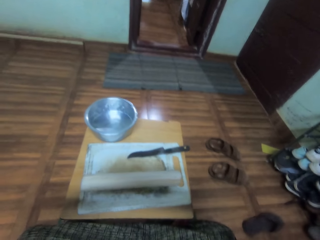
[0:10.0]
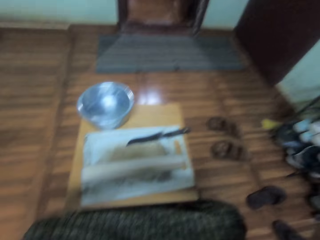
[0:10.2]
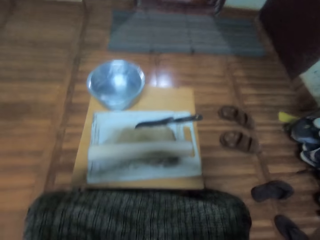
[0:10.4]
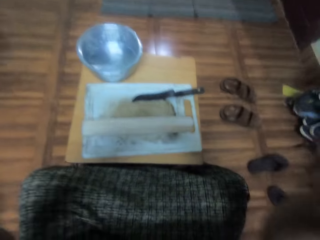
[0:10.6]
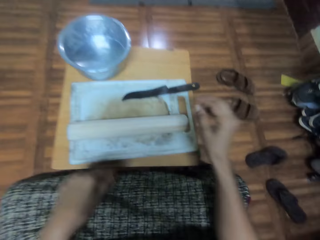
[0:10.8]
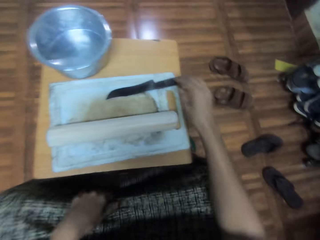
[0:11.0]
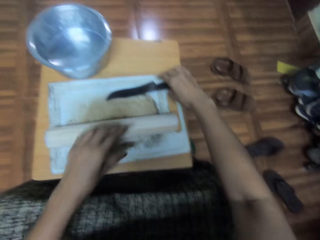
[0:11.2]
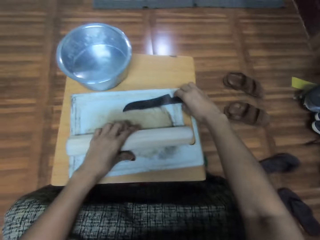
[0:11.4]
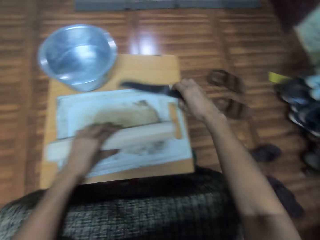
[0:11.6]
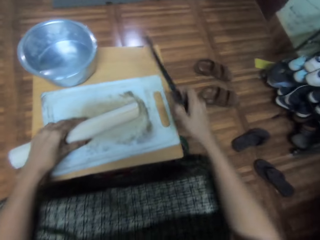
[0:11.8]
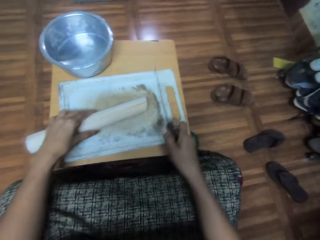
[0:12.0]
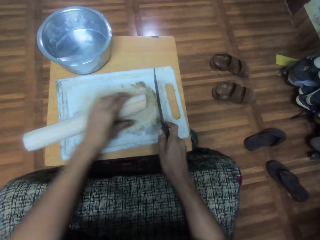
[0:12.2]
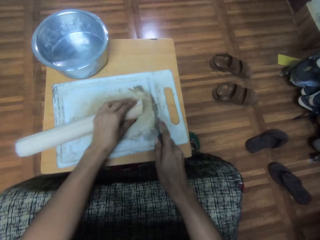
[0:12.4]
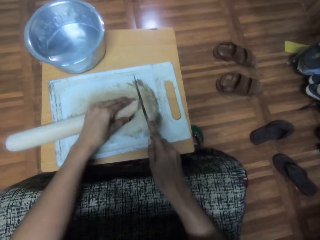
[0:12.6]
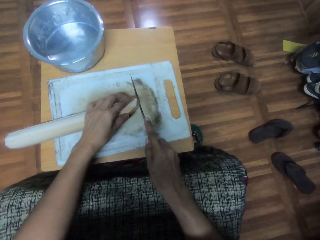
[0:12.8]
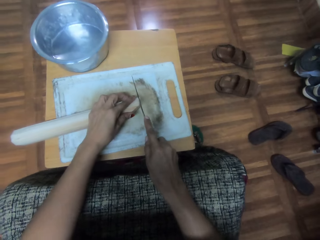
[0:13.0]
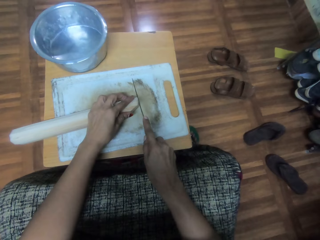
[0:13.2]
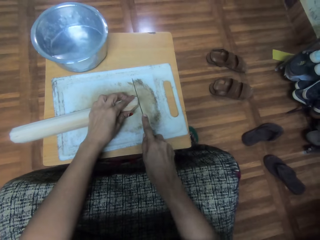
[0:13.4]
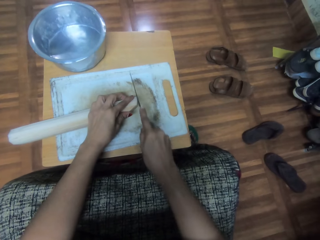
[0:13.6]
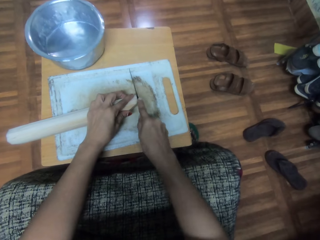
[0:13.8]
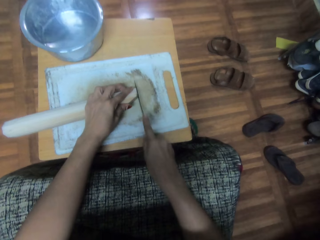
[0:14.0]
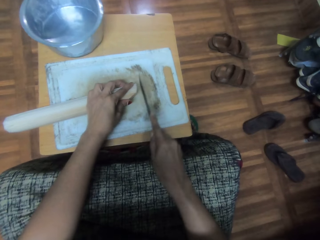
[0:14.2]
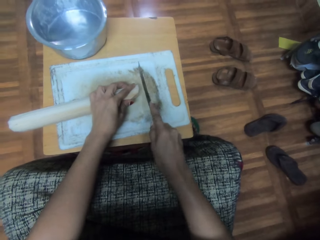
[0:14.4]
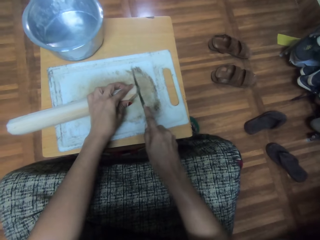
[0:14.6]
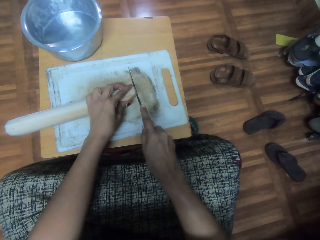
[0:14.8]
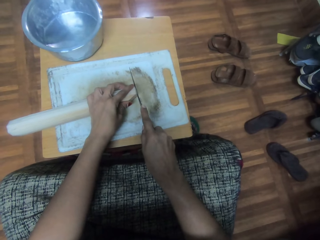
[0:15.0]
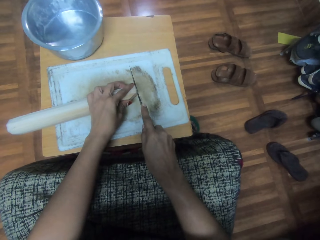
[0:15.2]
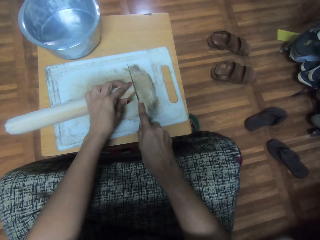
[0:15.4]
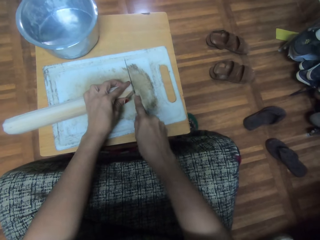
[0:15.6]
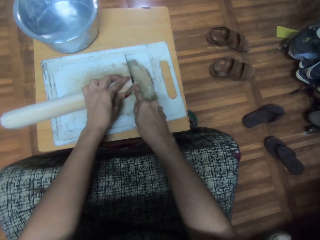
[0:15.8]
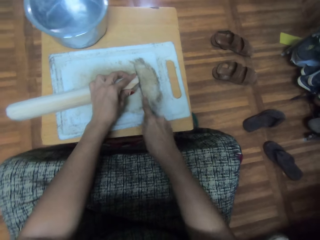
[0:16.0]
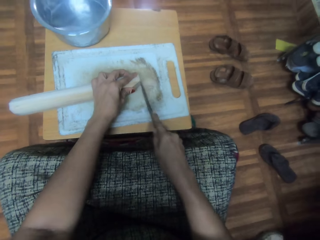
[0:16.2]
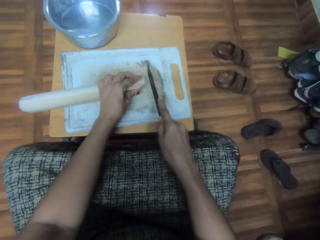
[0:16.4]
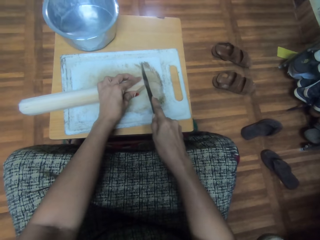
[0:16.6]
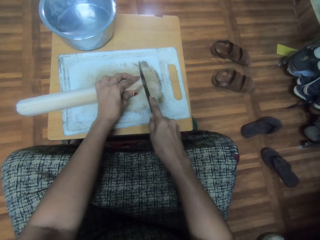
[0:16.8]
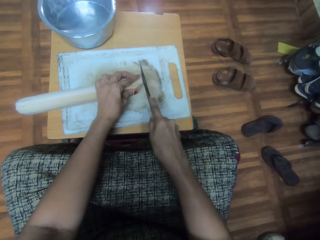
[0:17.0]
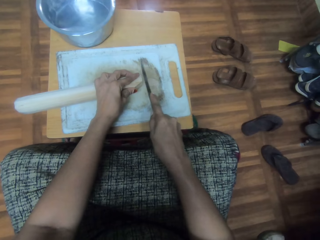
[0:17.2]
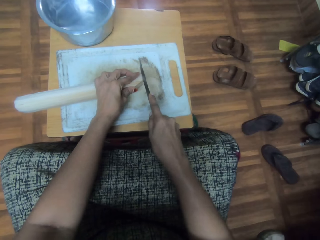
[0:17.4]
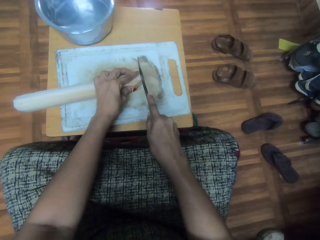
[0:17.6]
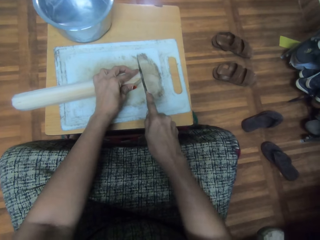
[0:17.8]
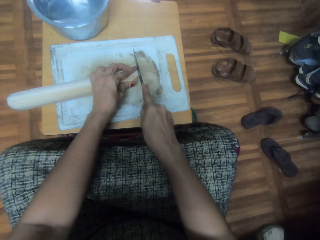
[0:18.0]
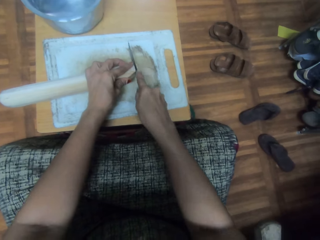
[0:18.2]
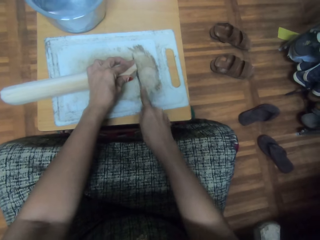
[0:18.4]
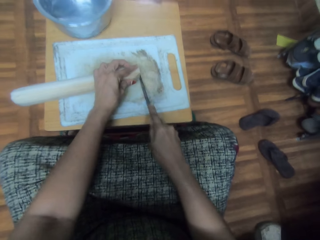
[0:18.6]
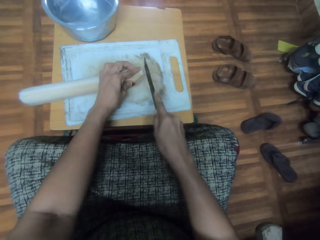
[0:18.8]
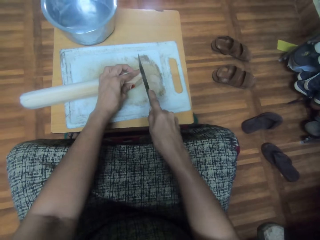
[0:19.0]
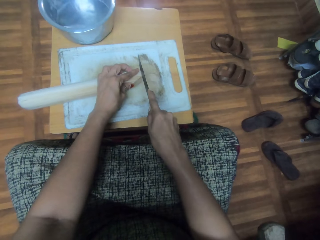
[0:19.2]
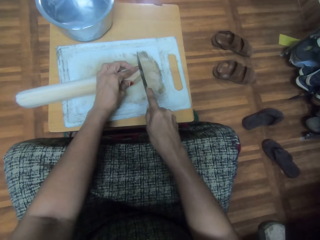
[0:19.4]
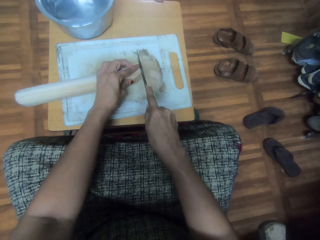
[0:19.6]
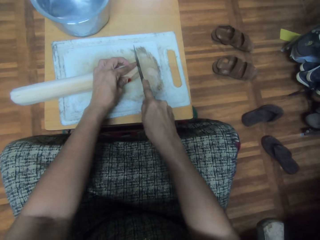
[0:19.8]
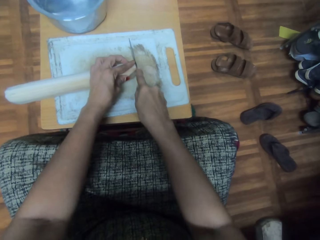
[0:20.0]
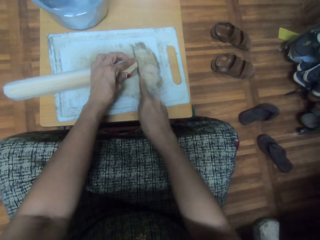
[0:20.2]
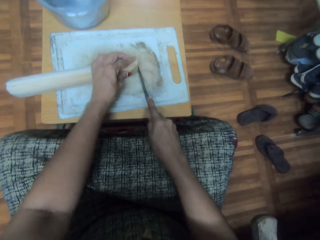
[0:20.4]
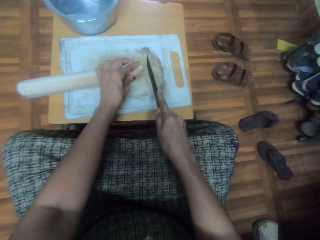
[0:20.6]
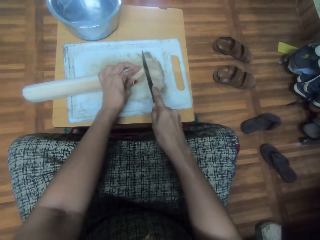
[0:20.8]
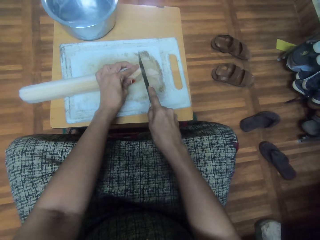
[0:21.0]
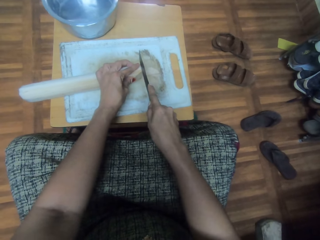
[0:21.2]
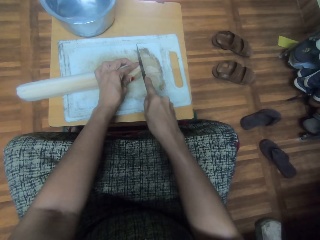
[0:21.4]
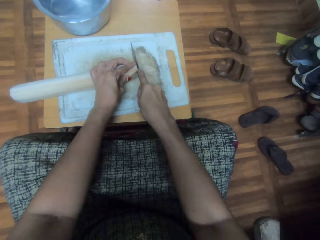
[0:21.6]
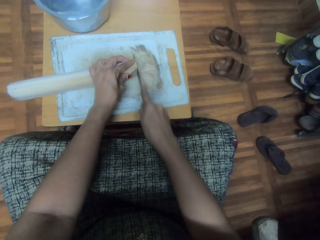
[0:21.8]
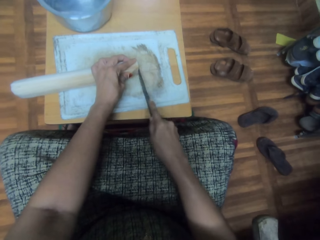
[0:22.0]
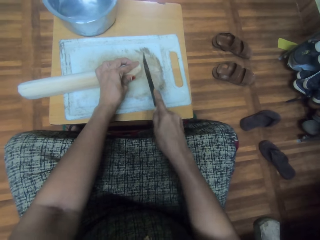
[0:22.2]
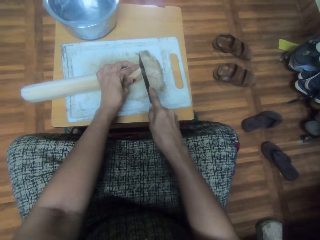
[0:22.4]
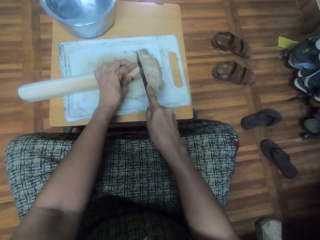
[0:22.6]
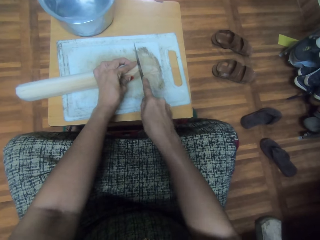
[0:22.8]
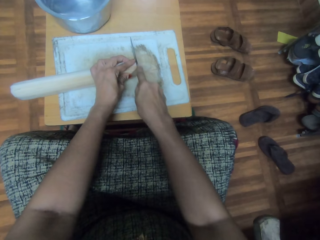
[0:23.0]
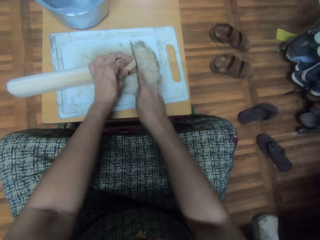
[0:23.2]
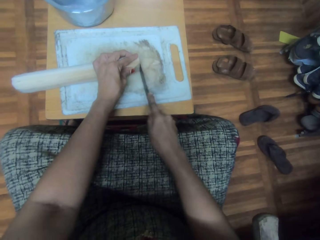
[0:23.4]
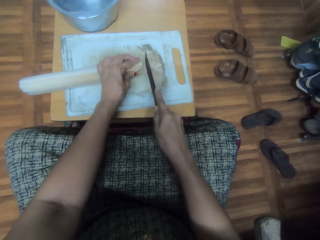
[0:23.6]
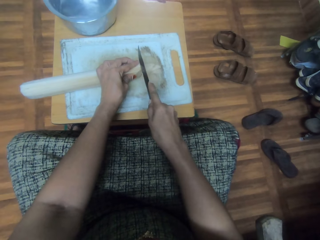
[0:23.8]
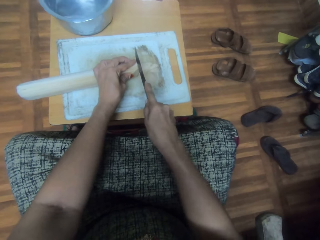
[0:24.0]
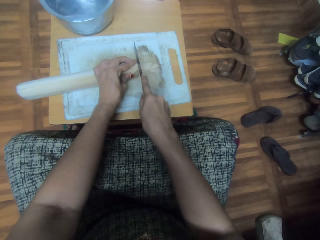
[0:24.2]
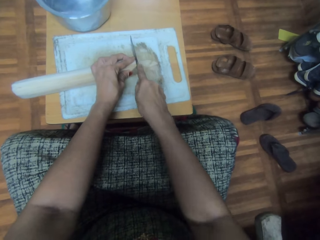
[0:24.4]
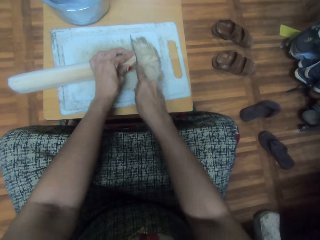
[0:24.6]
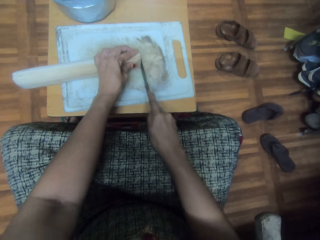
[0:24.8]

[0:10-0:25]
The camera wearer holds a knife. They pick up the knife. They adjust a cassava on a chopping board. They slice the cassava on the chopping board. They chop something on the chopping board.

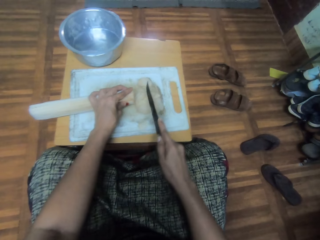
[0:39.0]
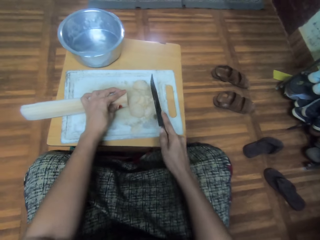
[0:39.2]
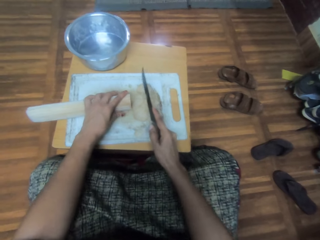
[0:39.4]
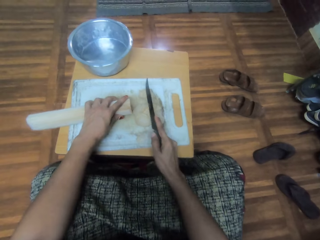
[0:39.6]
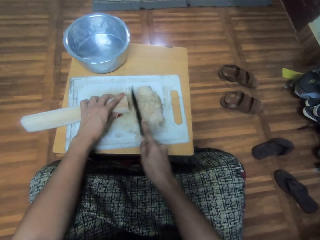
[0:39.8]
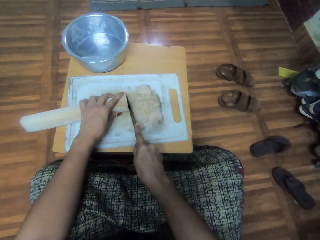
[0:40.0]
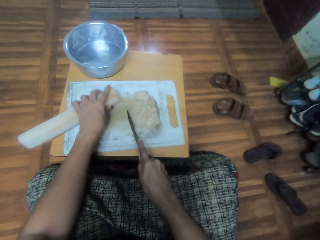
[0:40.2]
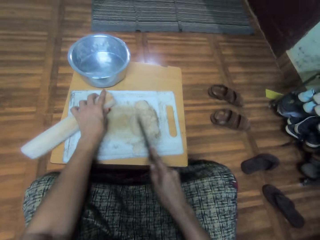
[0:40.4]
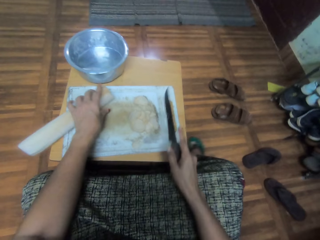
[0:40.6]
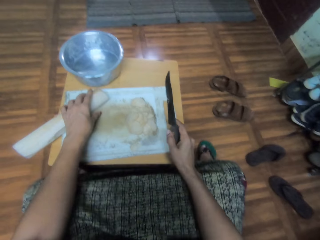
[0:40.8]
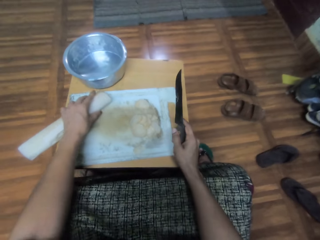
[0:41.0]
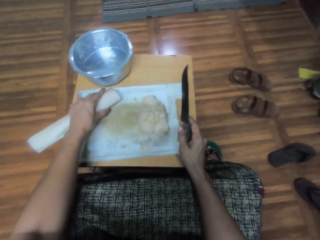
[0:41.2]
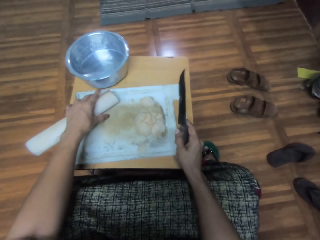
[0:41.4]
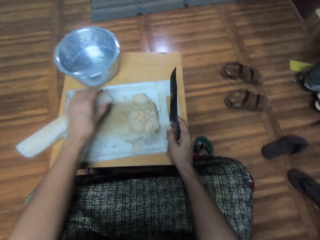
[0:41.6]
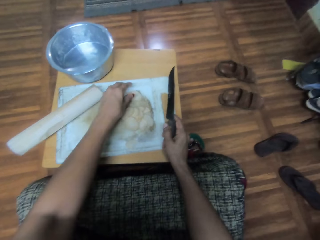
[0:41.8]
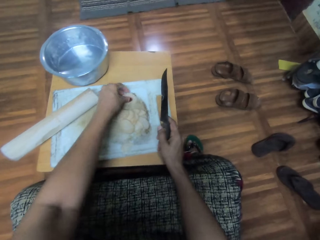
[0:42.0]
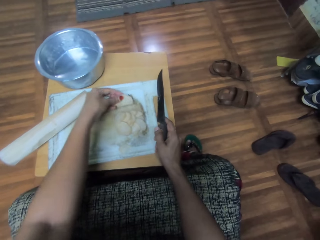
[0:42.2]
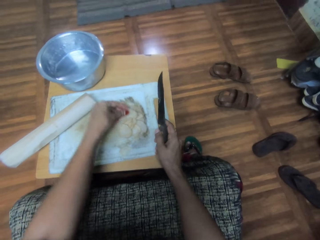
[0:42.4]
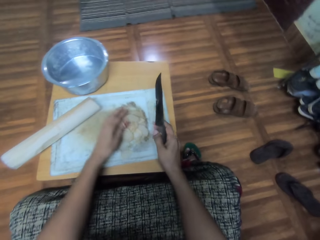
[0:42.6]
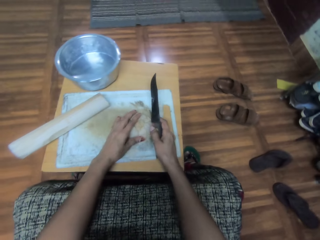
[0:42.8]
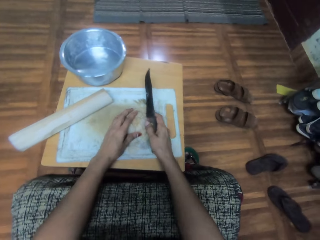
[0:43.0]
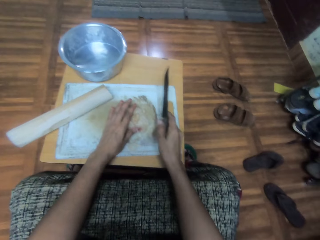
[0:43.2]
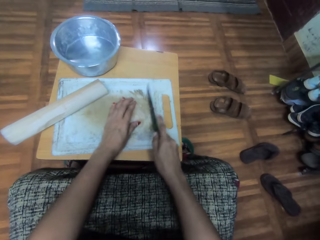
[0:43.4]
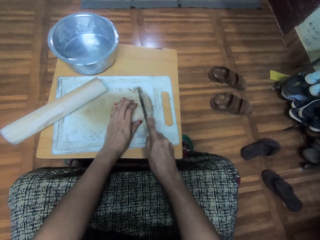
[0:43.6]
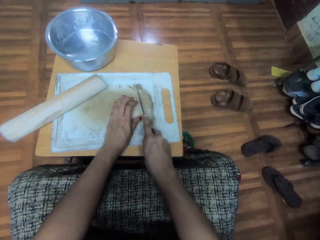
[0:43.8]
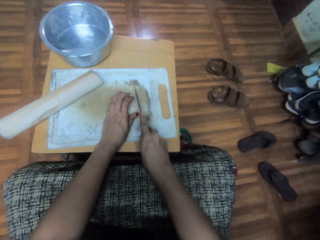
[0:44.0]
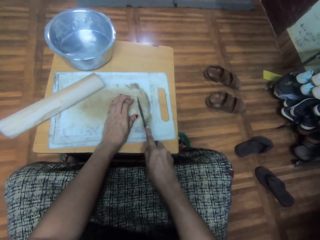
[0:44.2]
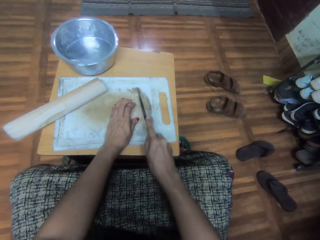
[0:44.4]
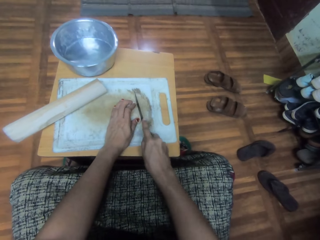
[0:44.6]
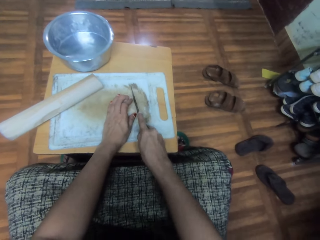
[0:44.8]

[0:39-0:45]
The camera wearer adjusts cassava on the chopping board. They adjust a stand. They adjust a cassava slice on the chopping board. They hold something on the chopping board. They adjust cassava slices on the chopping board. They cut the cassava slices into pieces.
